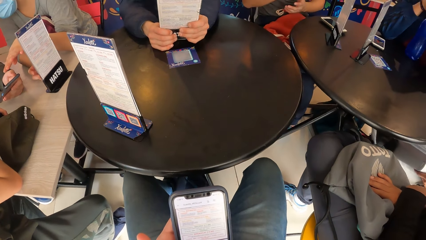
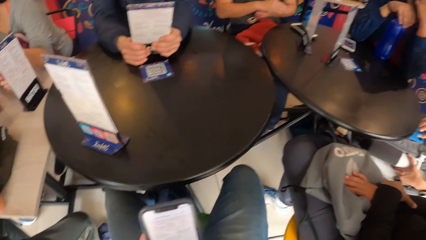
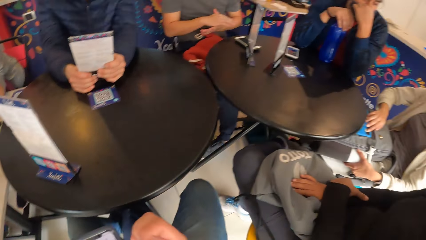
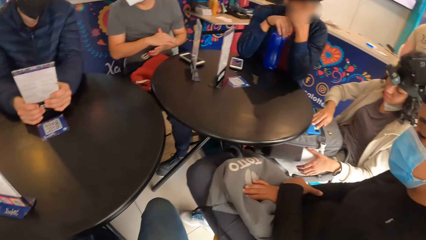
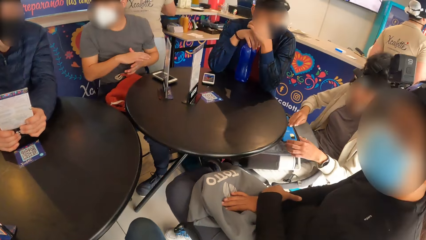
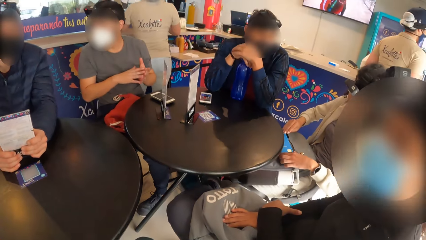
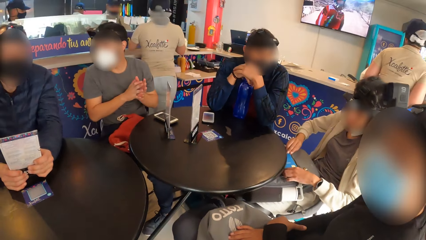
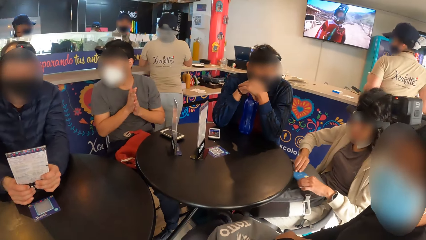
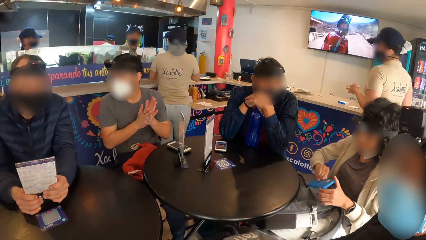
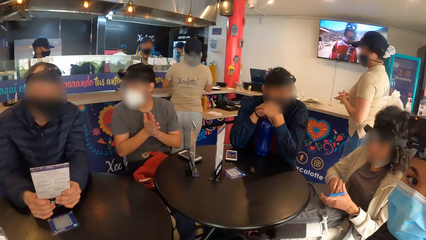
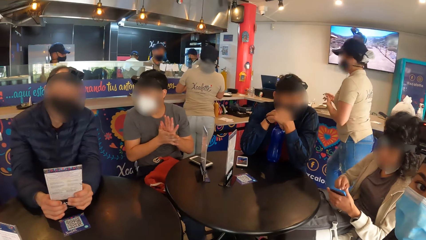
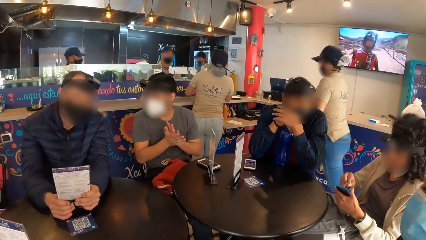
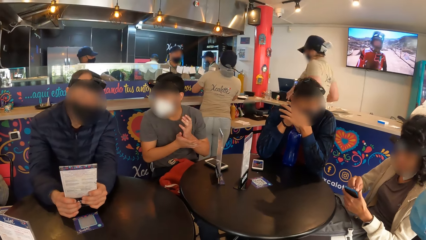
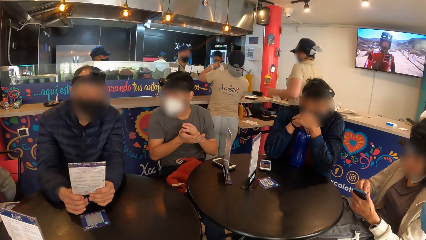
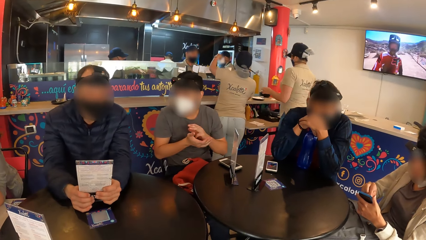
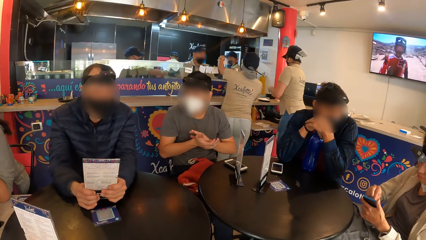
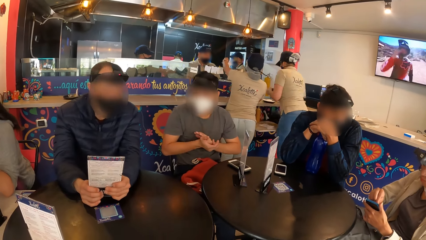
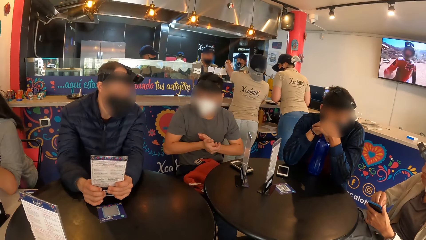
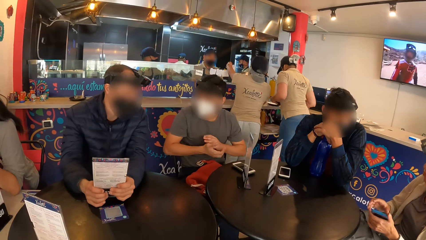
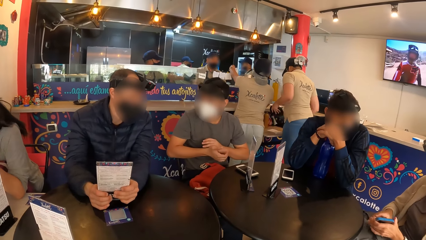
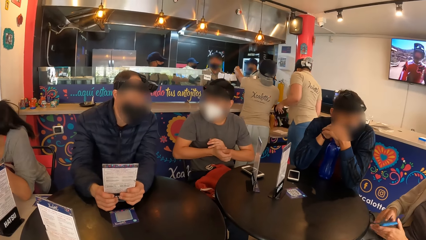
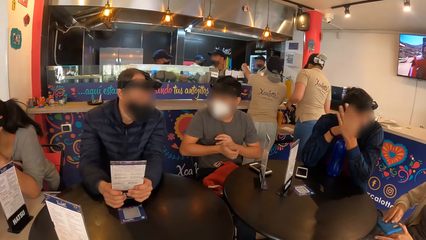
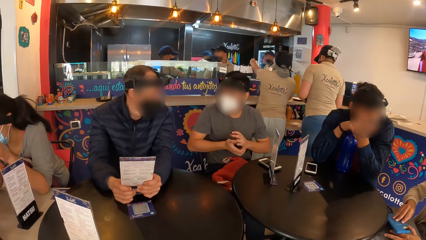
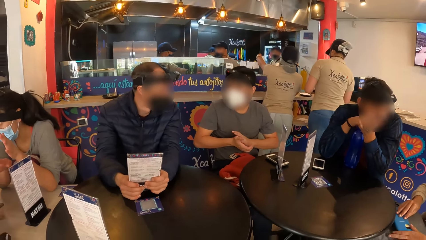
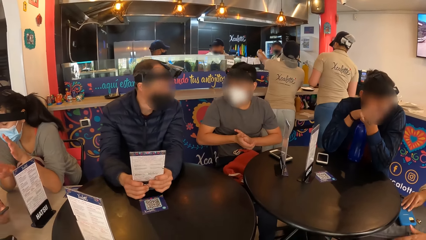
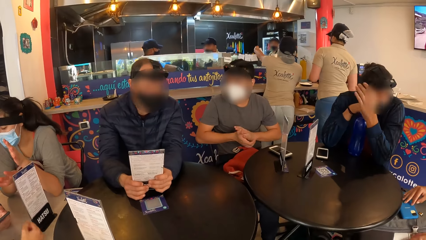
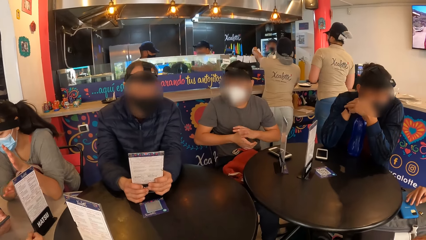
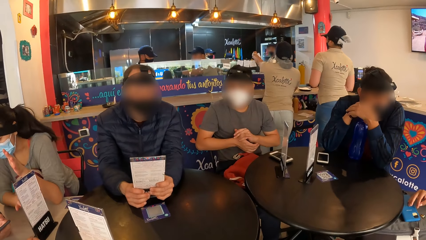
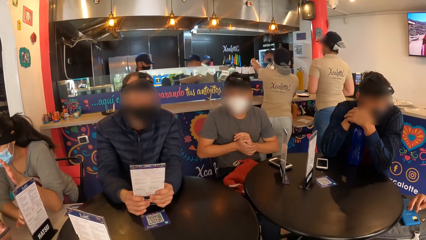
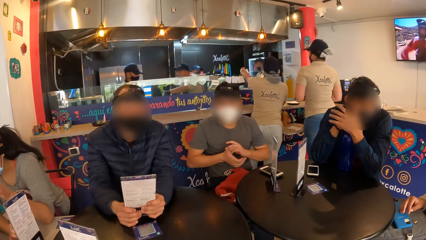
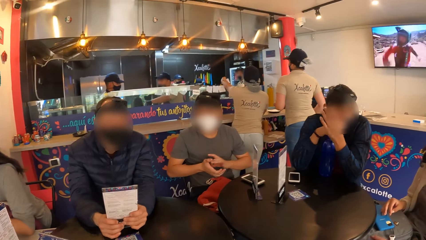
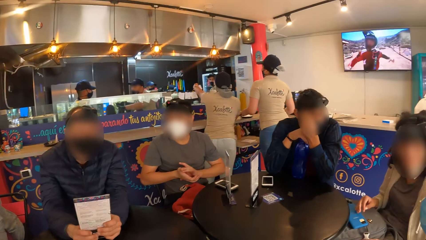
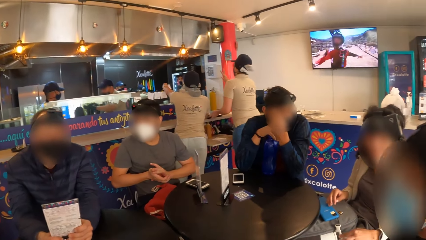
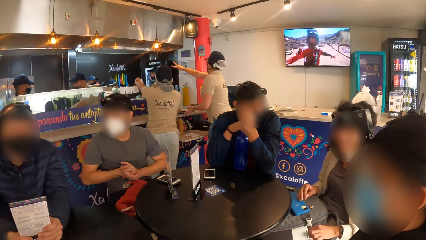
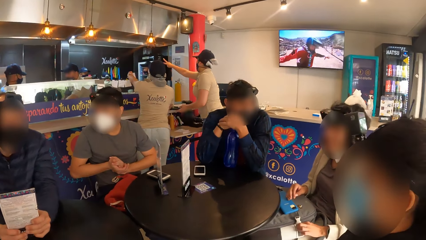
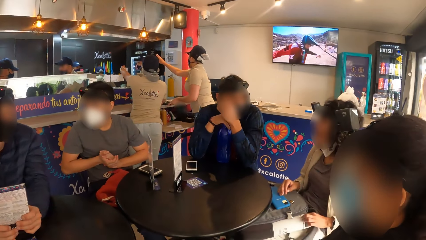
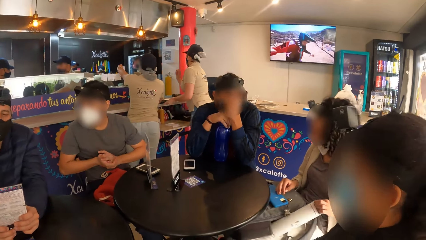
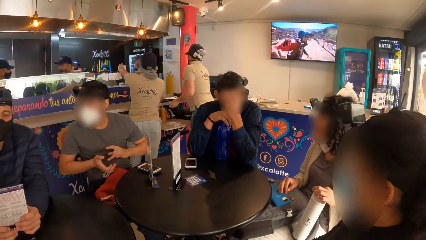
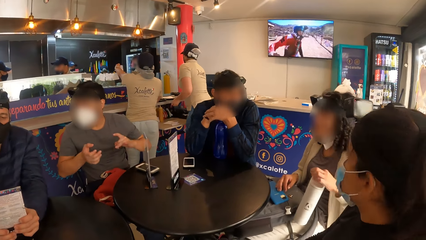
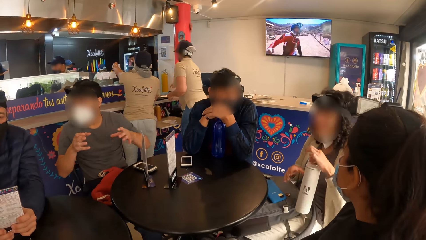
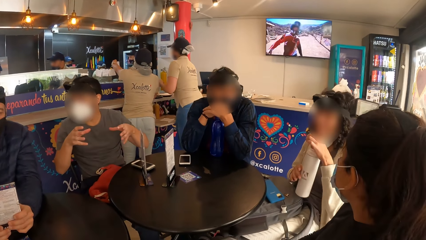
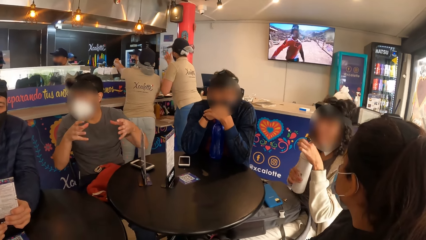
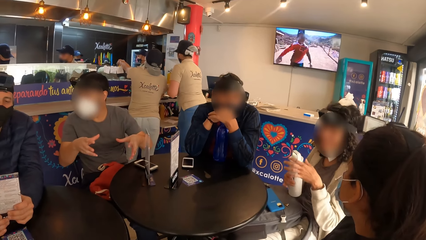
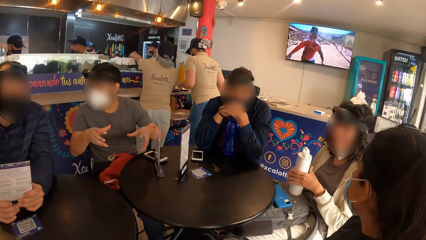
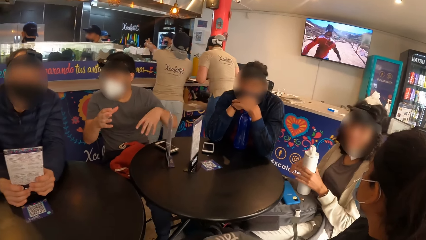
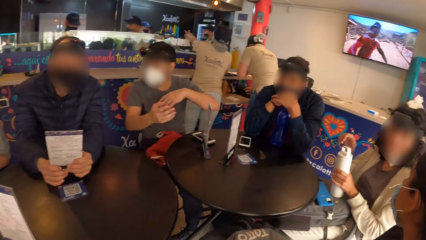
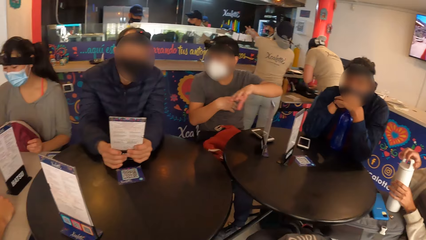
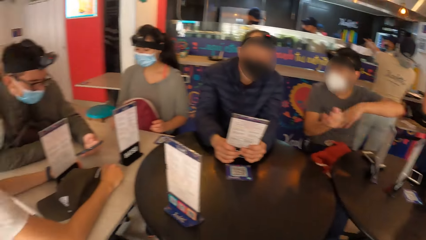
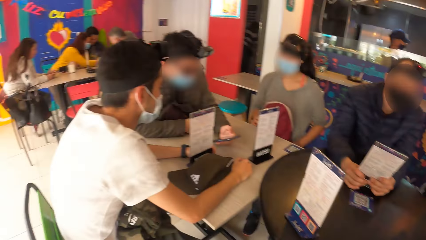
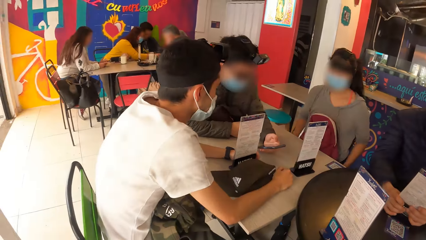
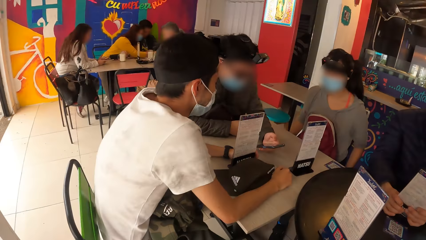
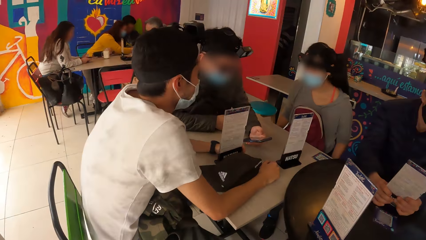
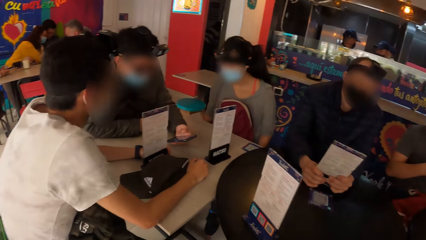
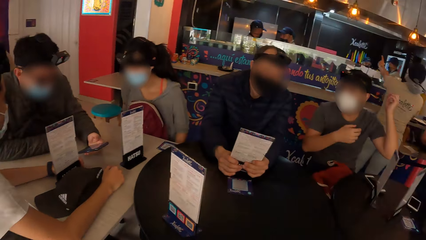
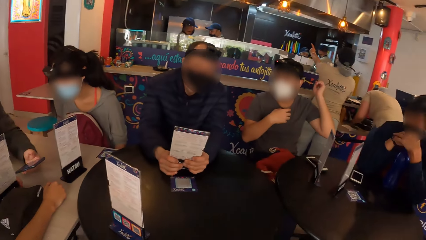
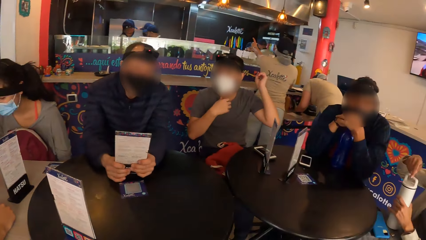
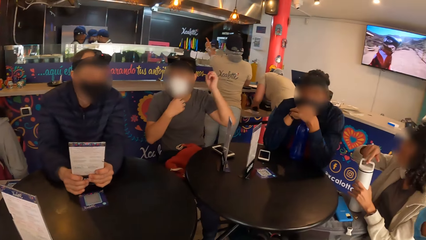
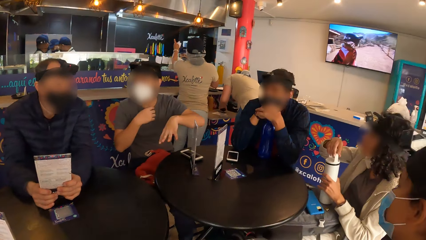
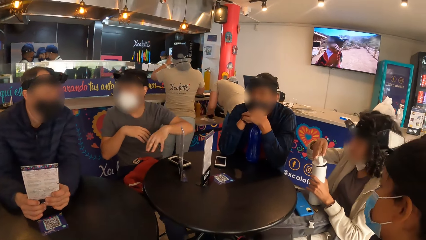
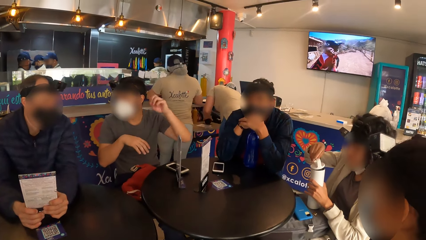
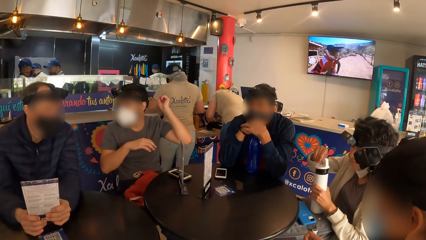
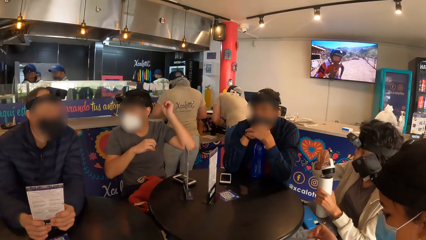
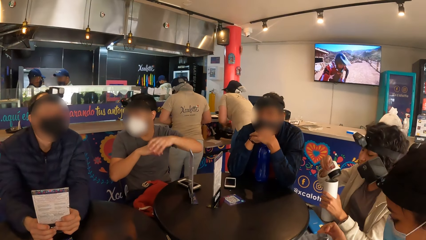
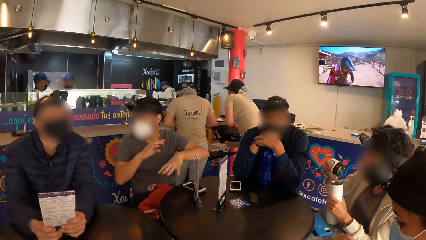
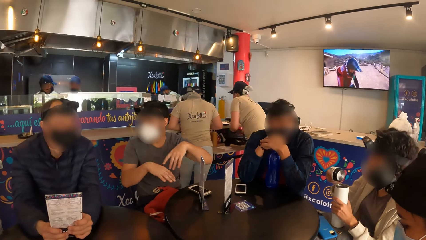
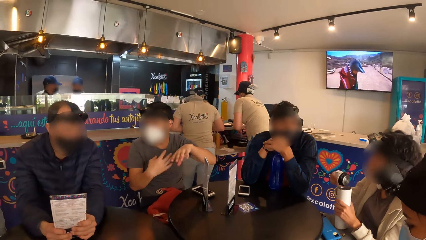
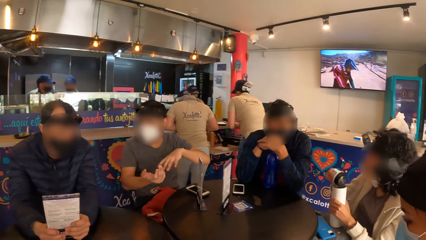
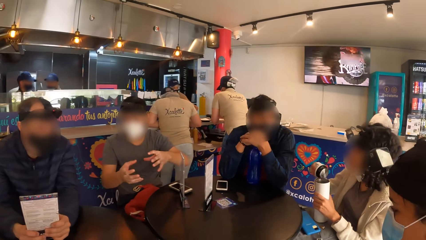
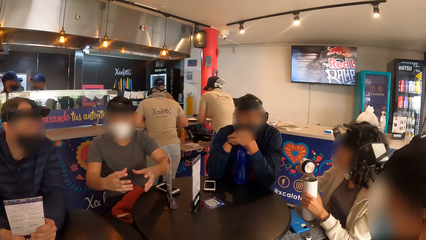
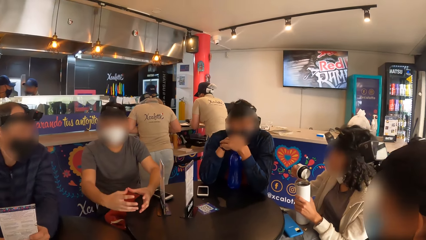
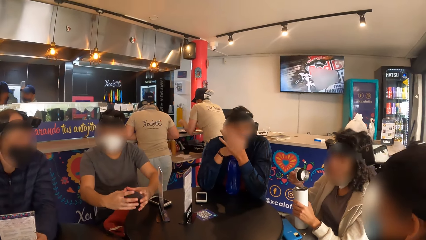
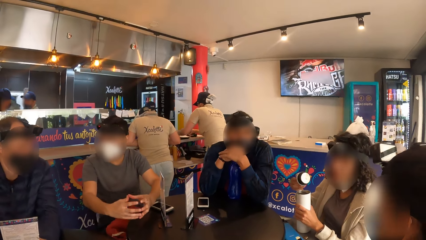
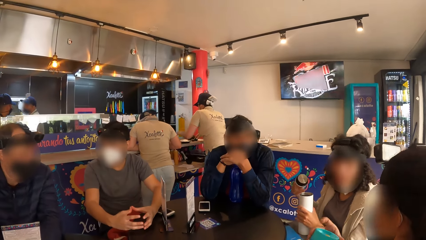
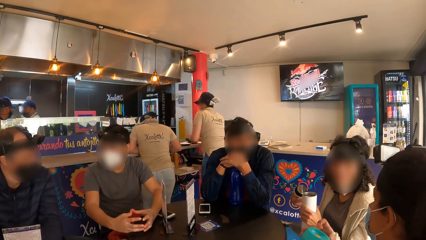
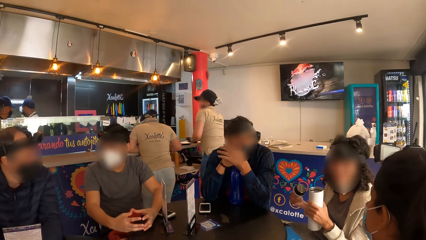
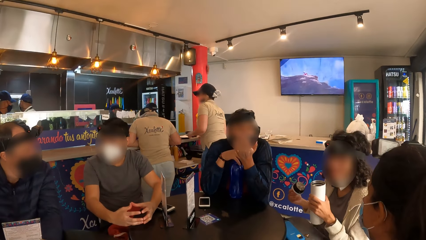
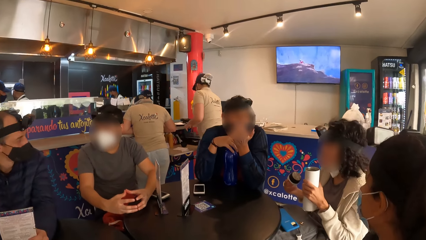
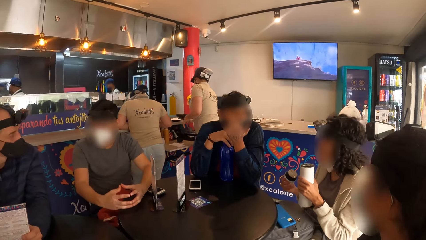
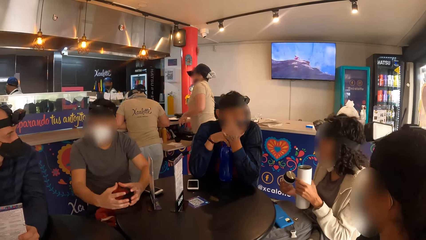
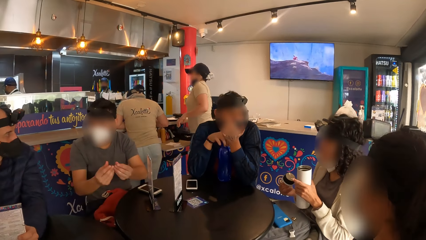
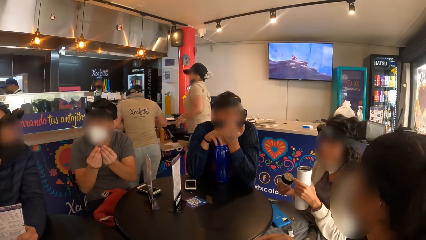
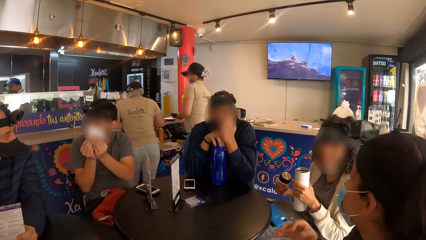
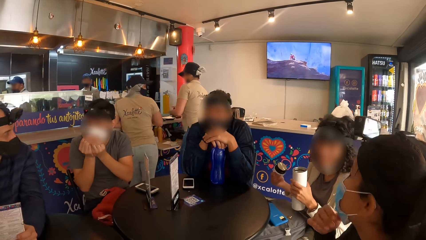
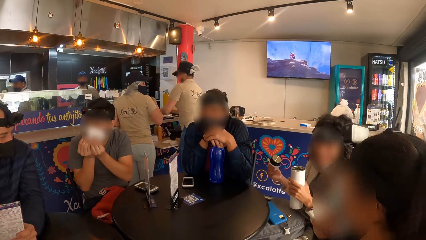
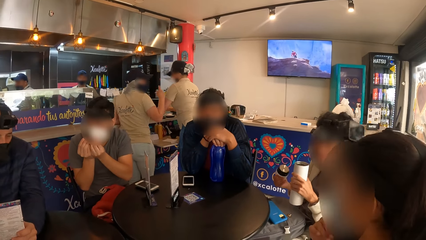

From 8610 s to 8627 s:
A man rubs both hands. A woman takes the phone from a backpack on her leg with both hands. A waitress places her left hand on the display glass. The woman drops the phone on the backpack on her legs with both hands. She takes a water bottle from the backpack on her legs with her left hand, holds the water bottle in her left hand with both hands, places the water bottle on the table with both hands and opens the water bottle lid on the table with her right hand. Another woman holds a water bottle in her right hand. The first woman takes the water bottle from the table with her left hand. The other woman adjusts the facemask on her face with her right hand.
